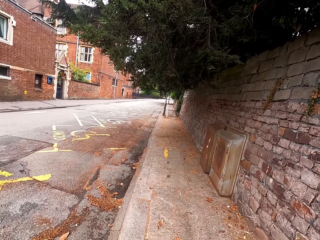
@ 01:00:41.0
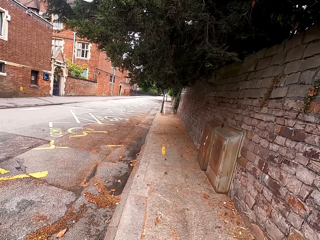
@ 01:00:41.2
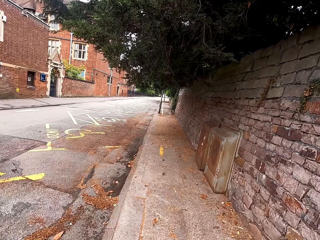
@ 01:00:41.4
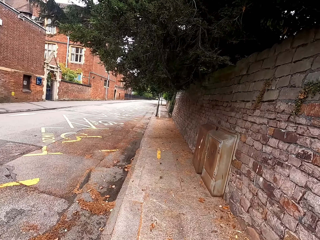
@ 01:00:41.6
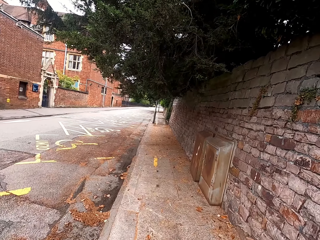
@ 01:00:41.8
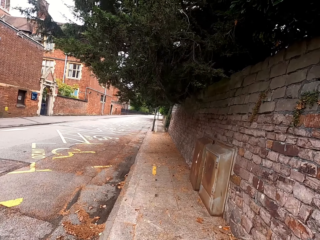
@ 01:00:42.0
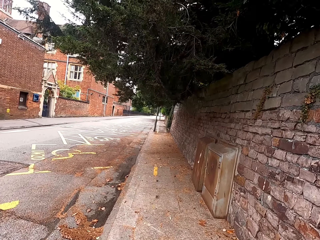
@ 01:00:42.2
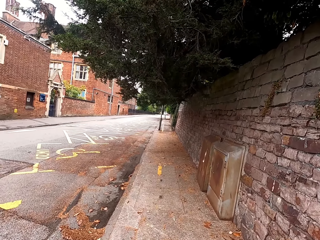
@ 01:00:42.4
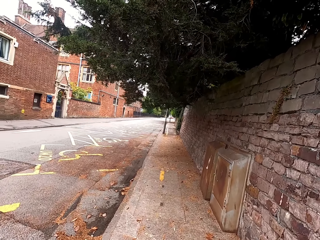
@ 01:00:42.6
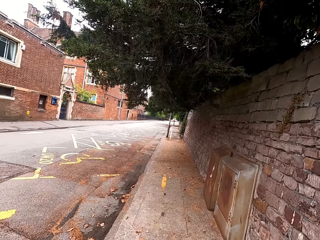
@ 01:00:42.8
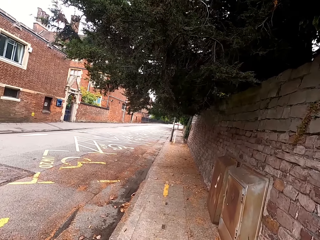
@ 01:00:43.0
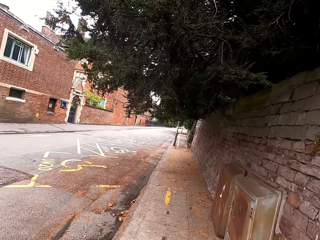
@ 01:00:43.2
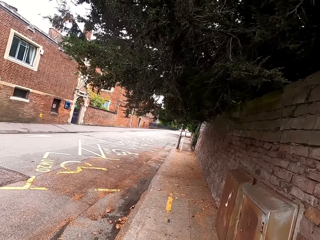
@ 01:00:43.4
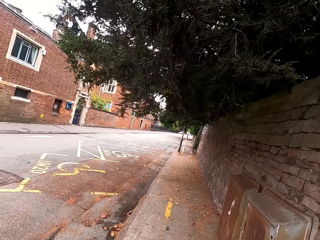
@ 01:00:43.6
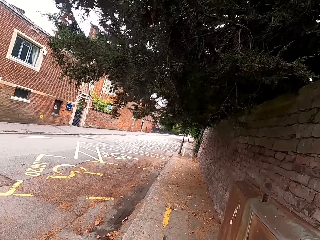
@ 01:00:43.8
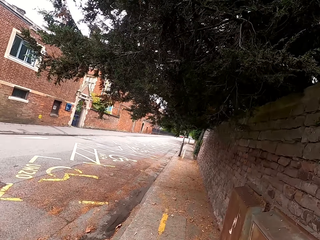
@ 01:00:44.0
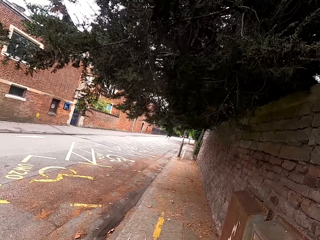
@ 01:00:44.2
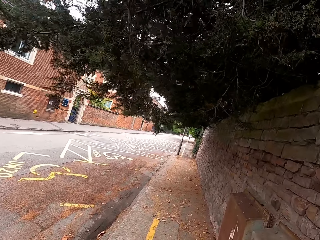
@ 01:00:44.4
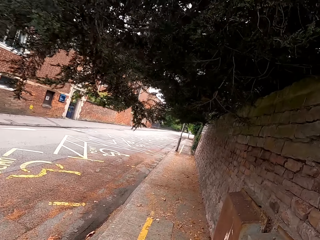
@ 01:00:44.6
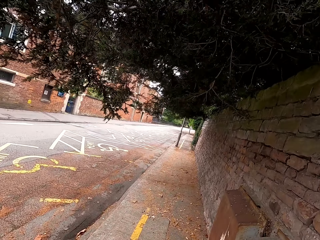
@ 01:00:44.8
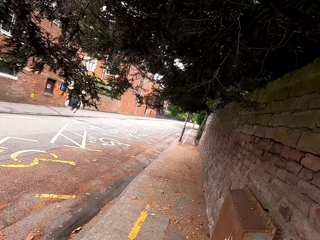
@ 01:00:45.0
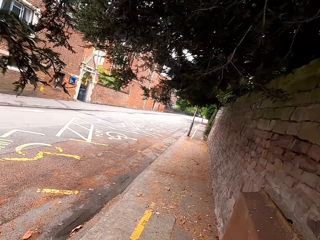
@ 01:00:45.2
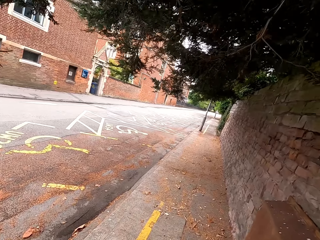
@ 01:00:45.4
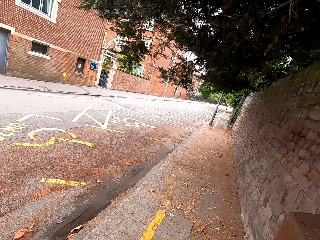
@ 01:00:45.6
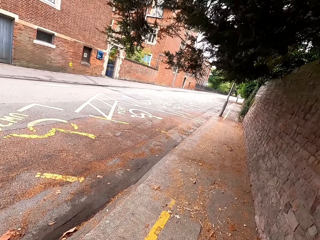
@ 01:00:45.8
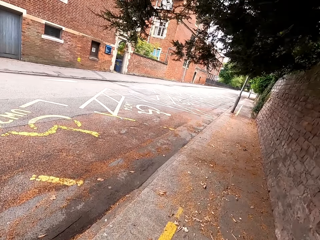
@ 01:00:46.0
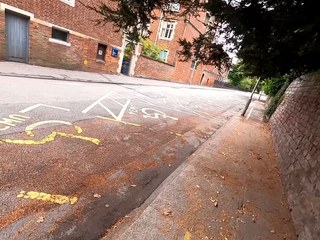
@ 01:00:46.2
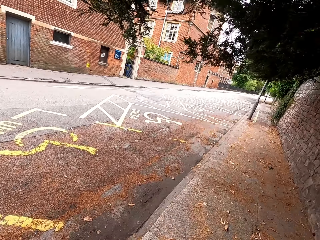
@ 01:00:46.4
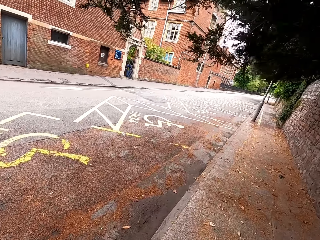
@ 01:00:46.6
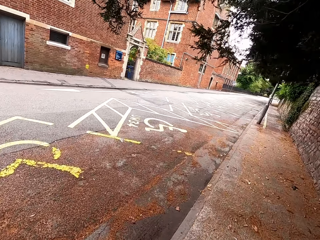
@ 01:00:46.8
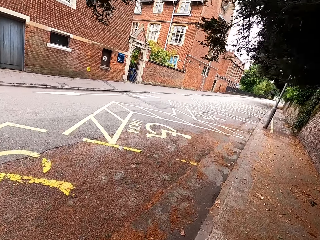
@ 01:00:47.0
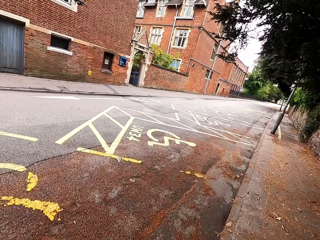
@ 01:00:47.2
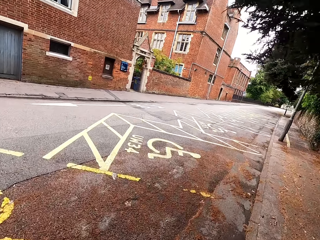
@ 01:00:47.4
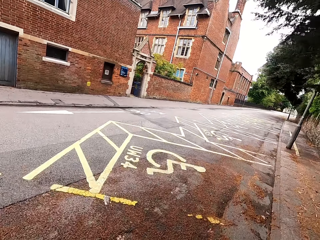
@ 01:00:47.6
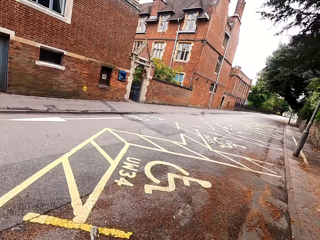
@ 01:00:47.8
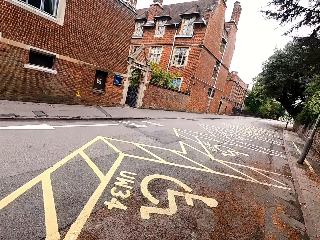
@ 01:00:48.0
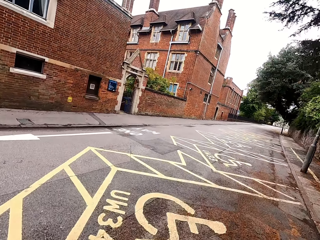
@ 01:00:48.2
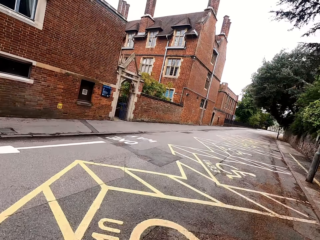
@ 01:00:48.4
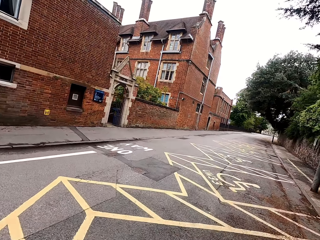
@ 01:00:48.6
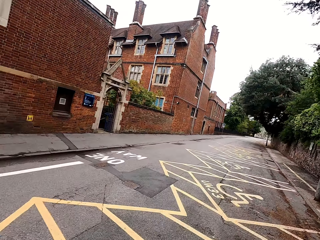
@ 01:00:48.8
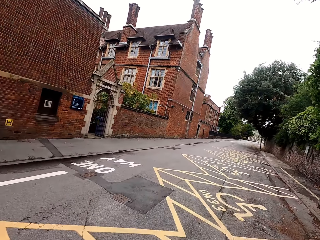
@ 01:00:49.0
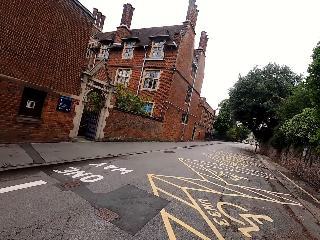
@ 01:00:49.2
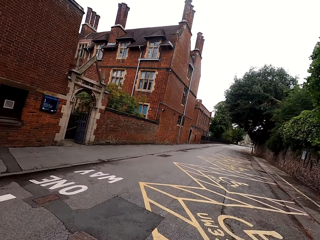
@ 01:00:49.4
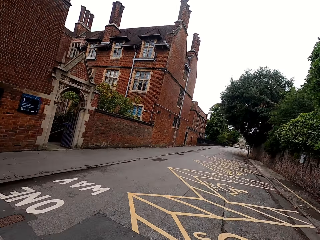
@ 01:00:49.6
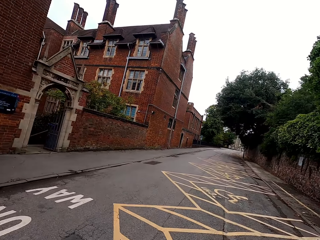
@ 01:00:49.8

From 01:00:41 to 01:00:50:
The camera wearer cycles on the road.

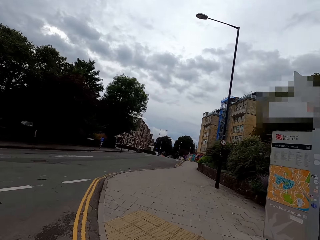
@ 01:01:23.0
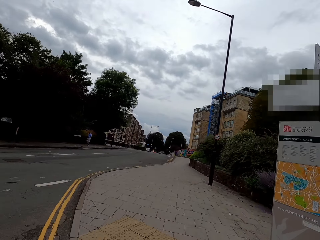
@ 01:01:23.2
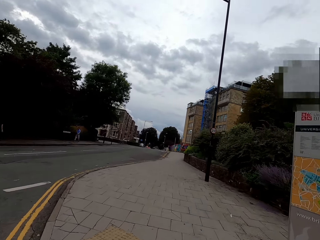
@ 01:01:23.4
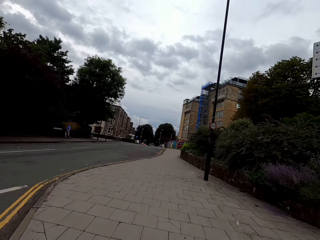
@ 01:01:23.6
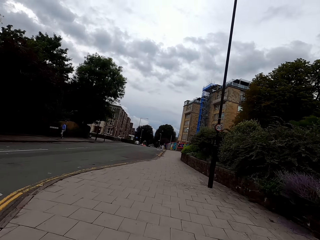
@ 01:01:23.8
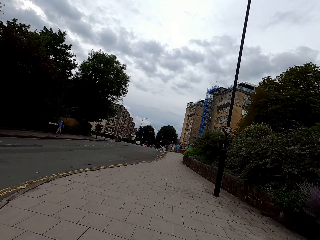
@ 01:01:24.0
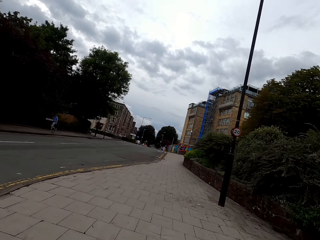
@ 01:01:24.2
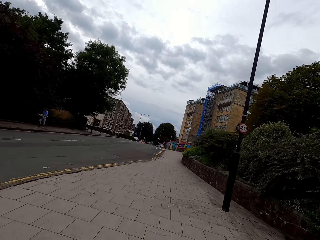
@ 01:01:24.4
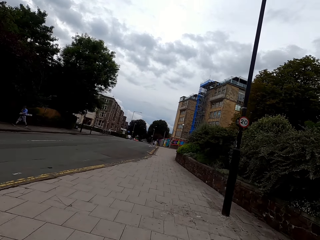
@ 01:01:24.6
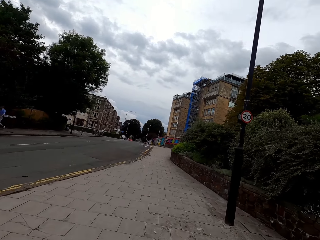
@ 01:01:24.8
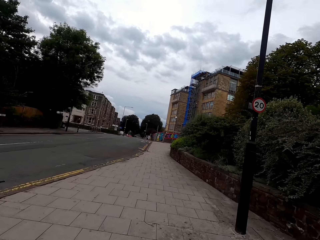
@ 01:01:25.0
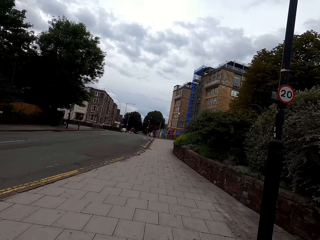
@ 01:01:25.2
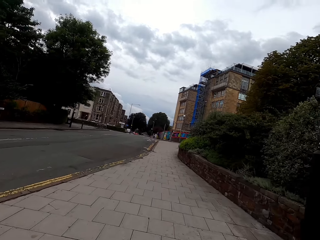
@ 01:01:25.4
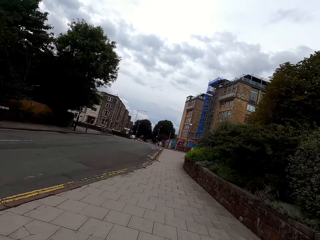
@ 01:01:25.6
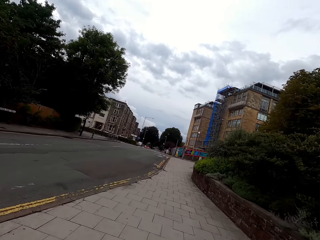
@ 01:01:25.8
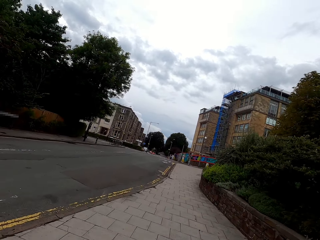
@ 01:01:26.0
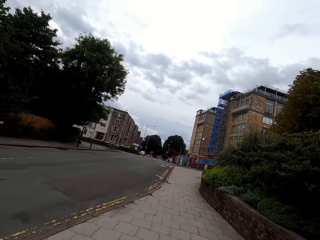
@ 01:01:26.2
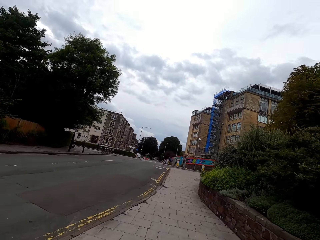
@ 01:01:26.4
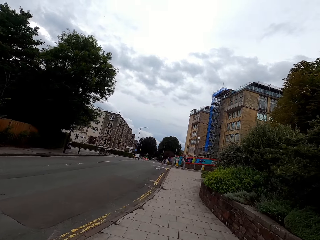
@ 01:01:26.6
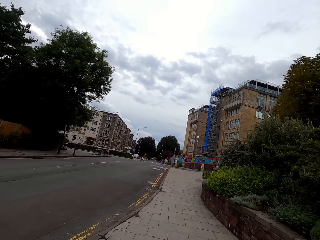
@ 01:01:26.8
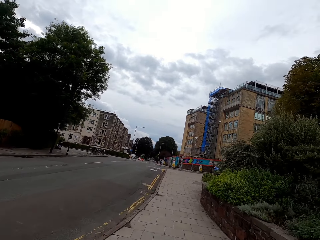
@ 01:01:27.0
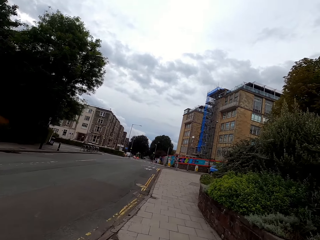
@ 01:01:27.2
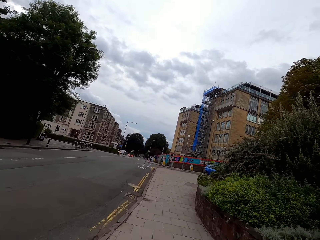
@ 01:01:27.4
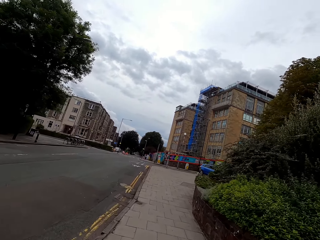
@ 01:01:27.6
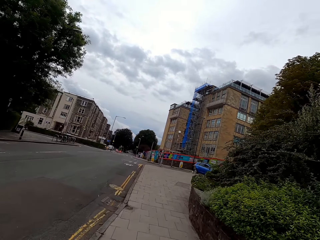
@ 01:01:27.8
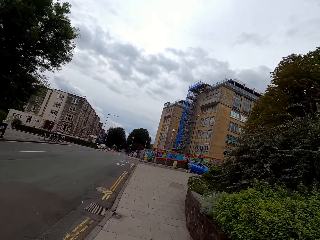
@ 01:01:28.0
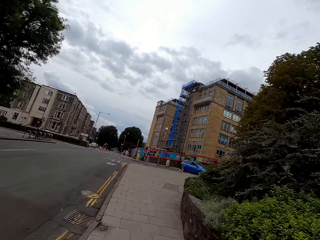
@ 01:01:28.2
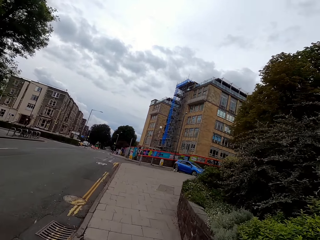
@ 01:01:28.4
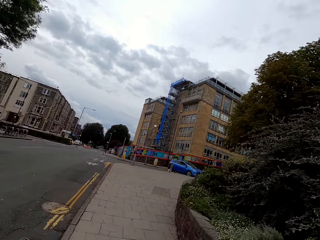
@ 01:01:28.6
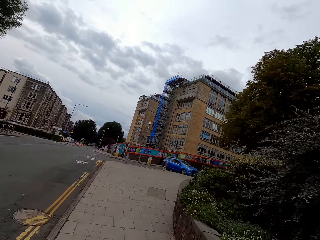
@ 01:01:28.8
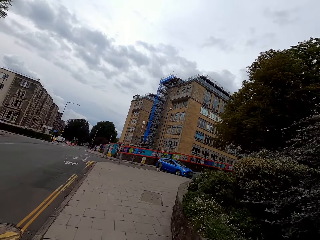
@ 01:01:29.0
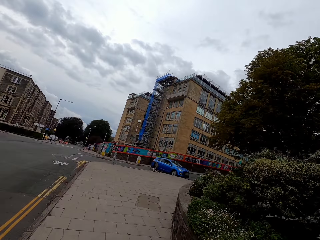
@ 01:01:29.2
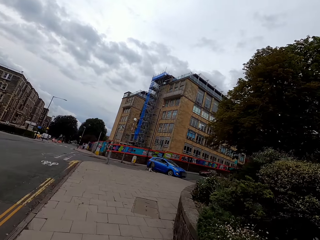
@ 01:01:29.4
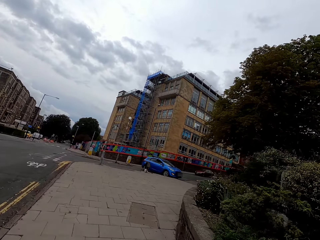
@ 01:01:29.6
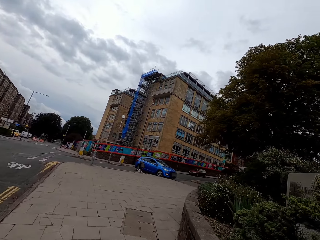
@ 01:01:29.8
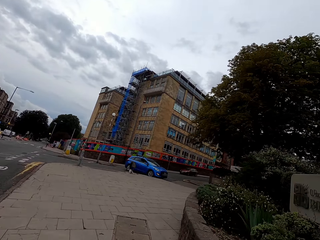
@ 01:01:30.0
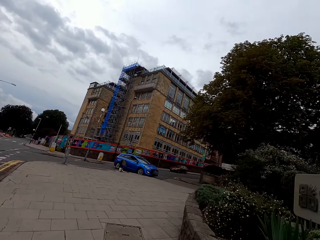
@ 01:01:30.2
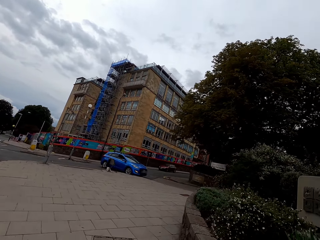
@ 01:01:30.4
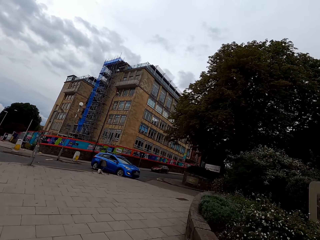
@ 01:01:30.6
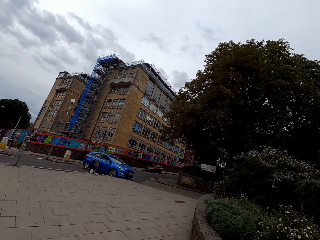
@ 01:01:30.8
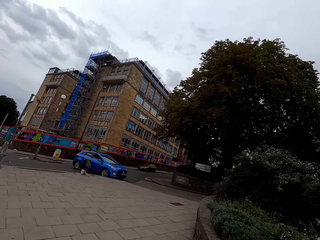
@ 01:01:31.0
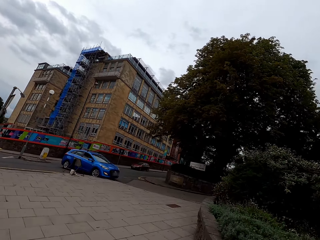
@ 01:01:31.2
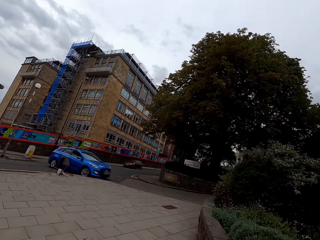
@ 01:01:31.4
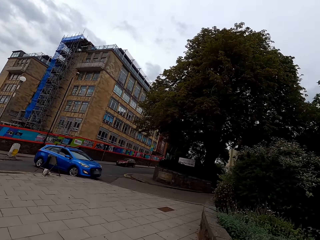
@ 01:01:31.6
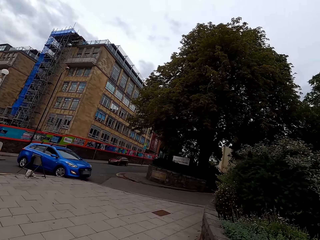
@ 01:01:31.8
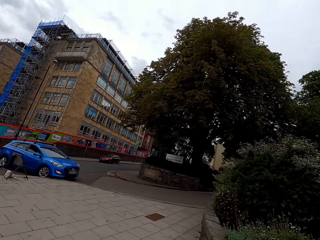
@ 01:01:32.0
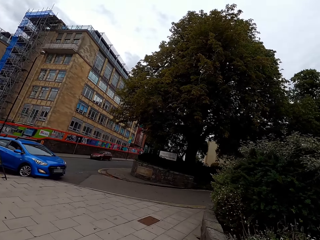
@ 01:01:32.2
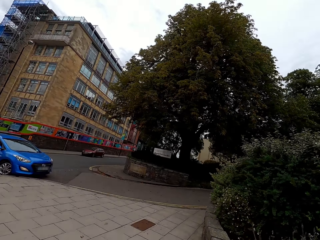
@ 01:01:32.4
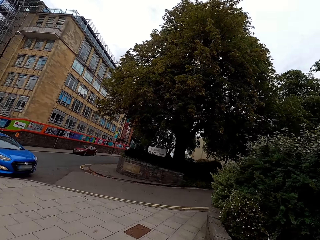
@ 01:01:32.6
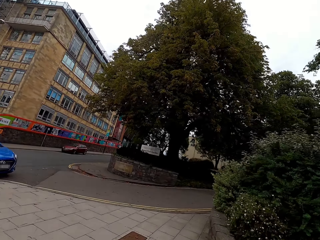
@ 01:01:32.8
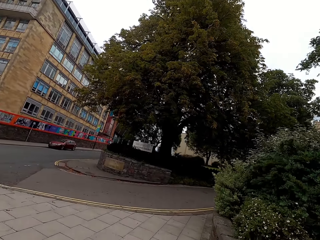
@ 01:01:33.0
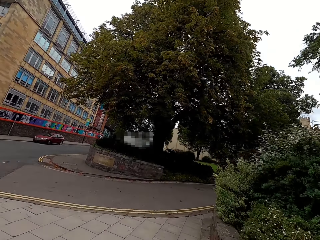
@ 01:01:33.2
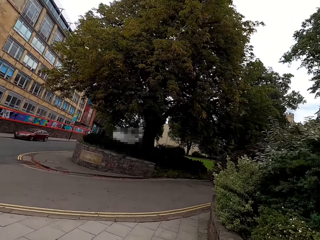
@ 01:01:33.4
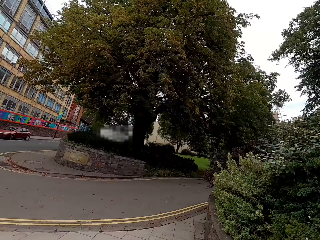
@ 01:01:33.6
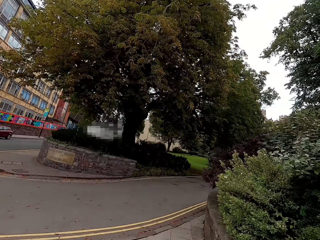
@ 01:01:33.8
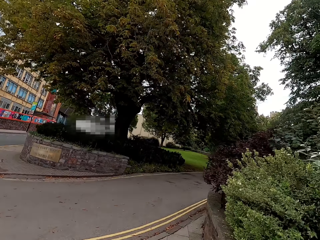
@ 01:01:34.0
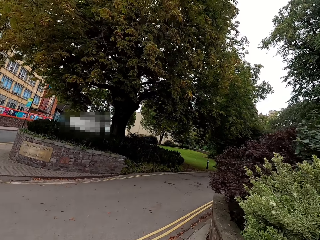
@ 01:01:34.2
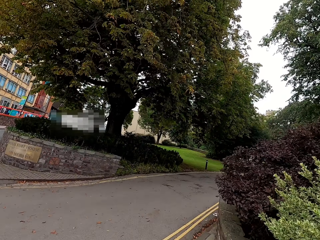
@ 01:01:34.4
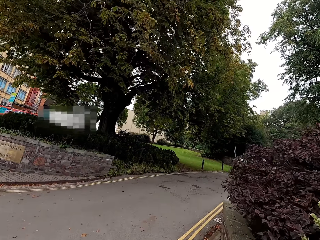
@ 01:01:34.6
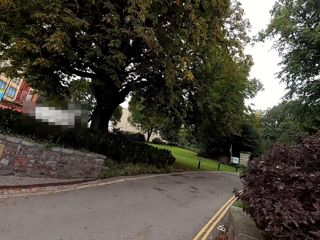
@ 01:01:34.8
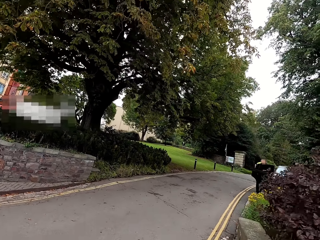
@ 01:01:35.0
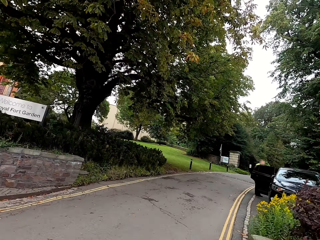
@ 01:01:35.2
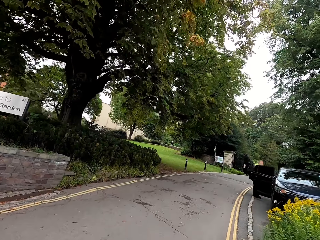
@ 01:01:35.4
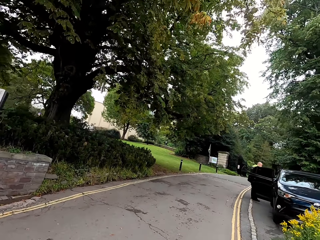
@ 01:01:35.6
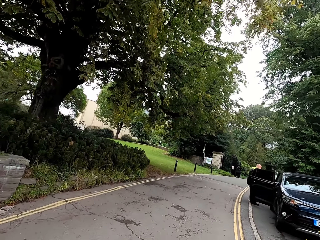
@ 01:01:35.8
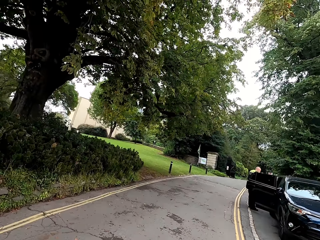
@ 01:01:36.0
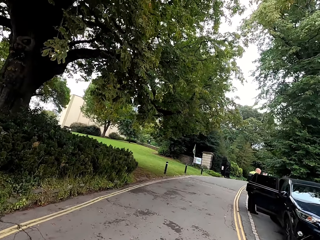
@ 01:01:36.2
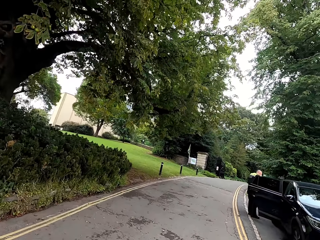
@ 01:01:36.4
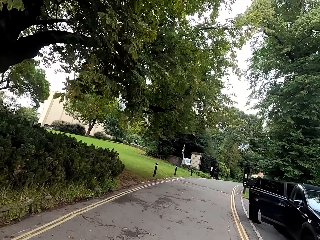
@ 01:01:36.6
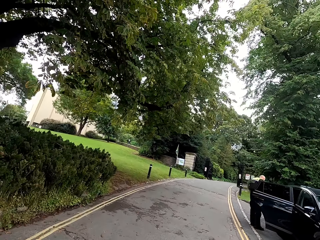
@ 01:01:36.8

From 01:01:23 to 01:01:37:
A man walks on the sidewalk. The camera wearer cycles on the road.
